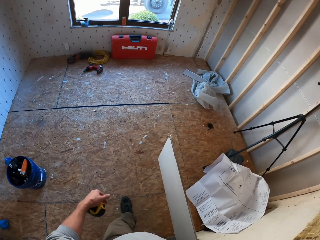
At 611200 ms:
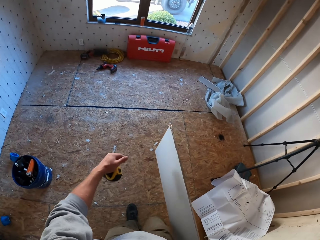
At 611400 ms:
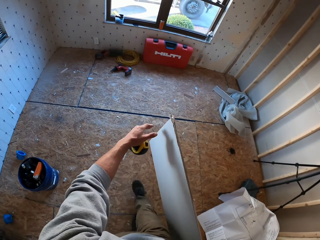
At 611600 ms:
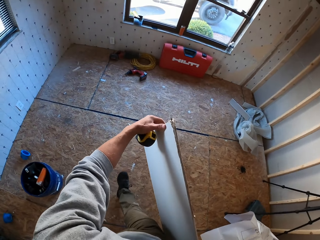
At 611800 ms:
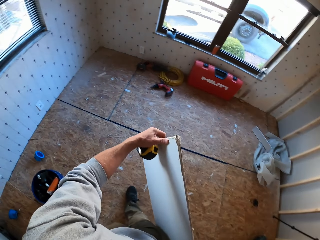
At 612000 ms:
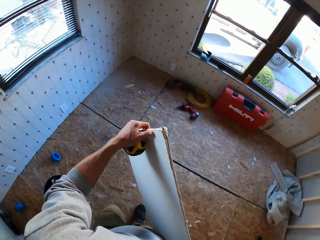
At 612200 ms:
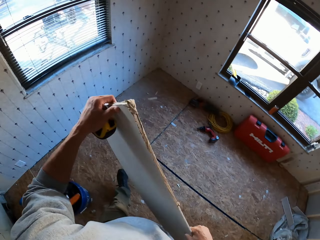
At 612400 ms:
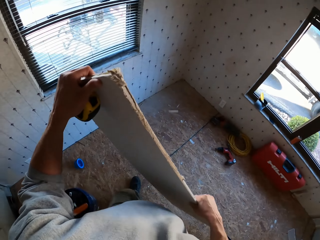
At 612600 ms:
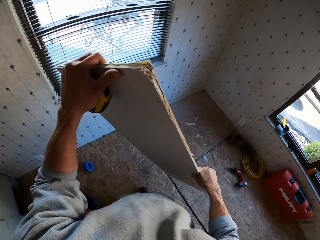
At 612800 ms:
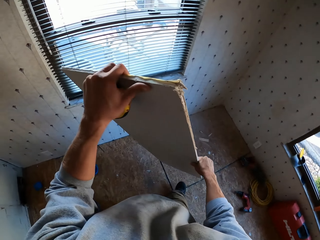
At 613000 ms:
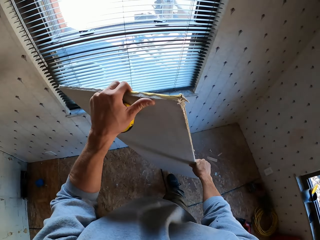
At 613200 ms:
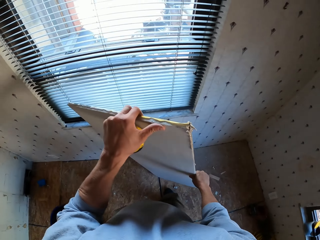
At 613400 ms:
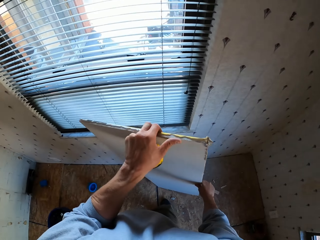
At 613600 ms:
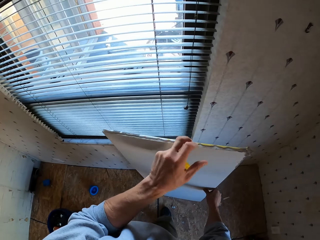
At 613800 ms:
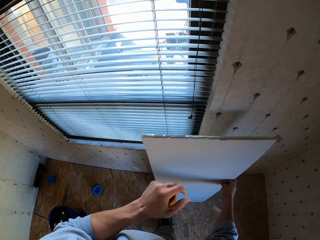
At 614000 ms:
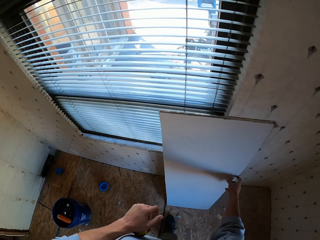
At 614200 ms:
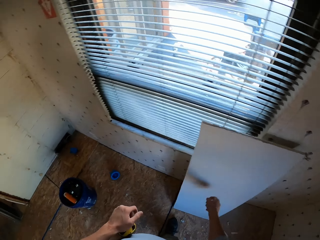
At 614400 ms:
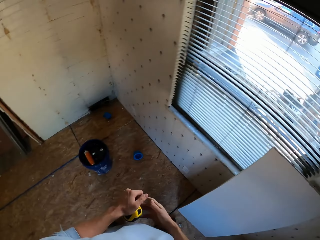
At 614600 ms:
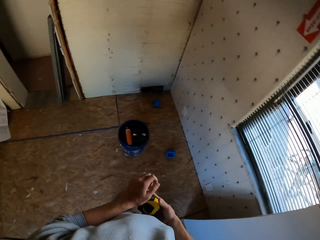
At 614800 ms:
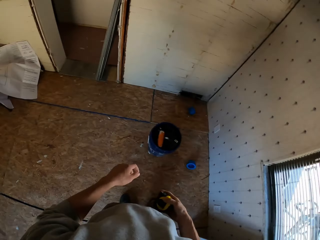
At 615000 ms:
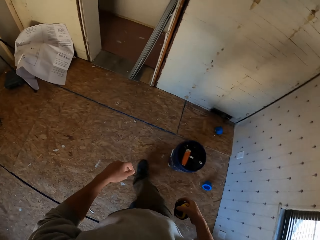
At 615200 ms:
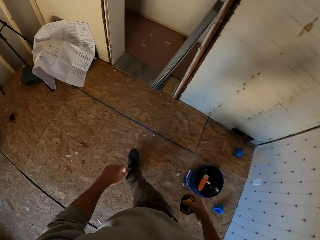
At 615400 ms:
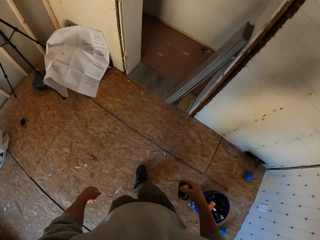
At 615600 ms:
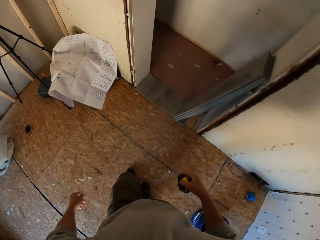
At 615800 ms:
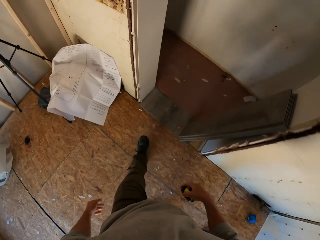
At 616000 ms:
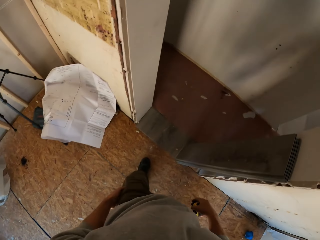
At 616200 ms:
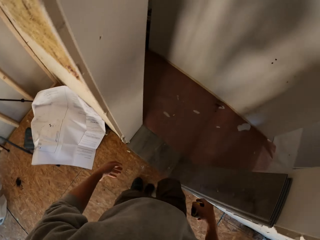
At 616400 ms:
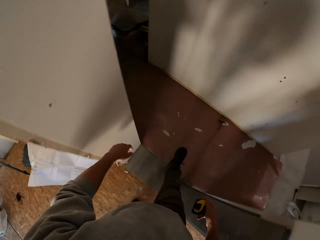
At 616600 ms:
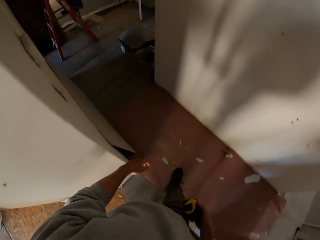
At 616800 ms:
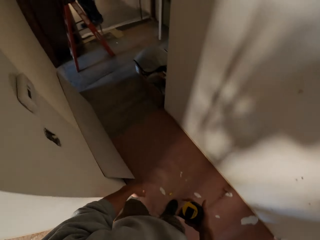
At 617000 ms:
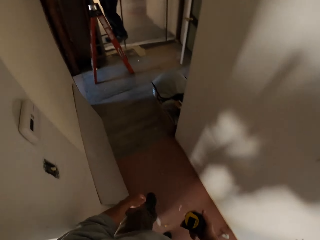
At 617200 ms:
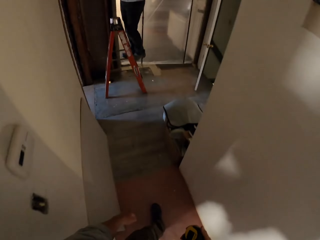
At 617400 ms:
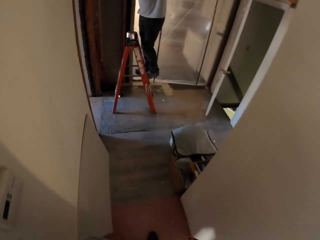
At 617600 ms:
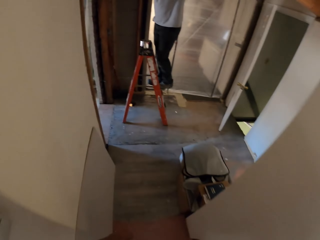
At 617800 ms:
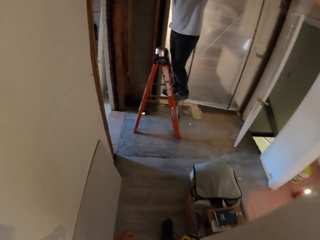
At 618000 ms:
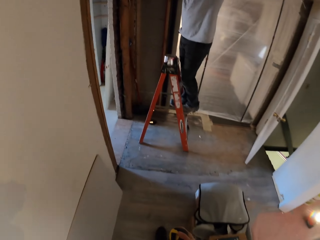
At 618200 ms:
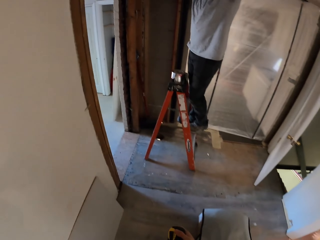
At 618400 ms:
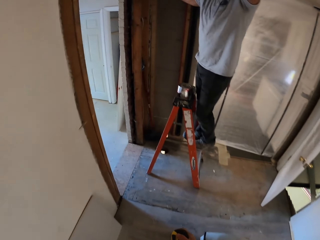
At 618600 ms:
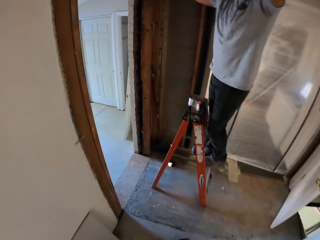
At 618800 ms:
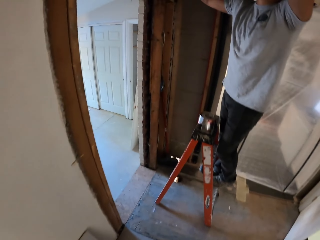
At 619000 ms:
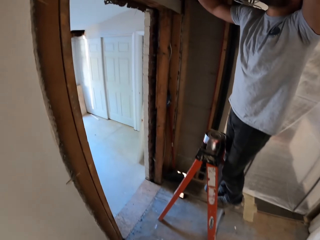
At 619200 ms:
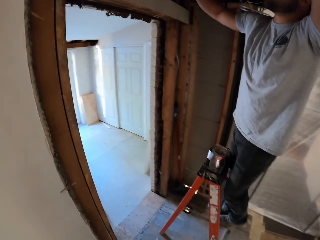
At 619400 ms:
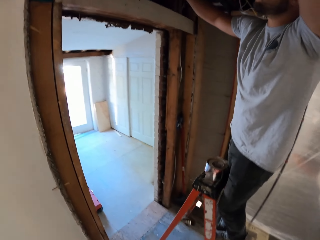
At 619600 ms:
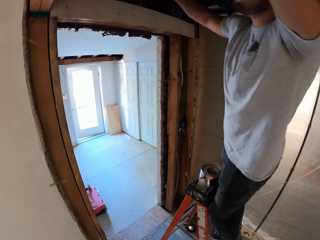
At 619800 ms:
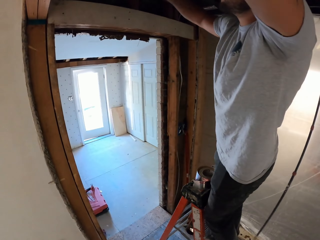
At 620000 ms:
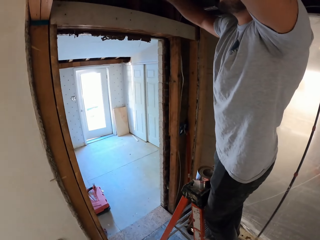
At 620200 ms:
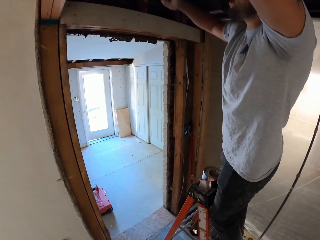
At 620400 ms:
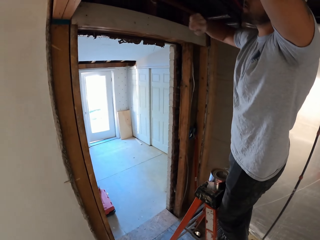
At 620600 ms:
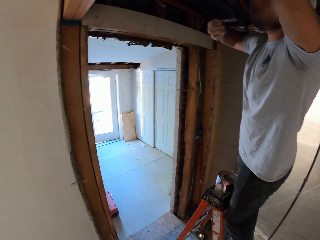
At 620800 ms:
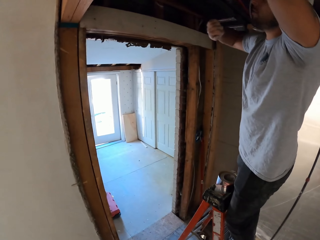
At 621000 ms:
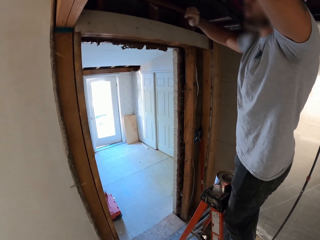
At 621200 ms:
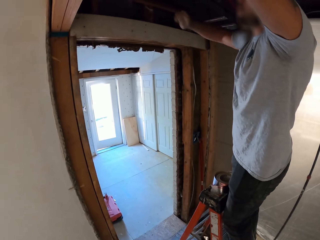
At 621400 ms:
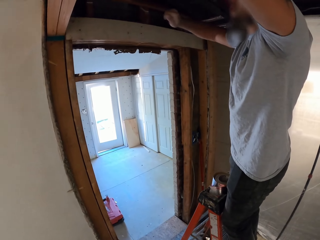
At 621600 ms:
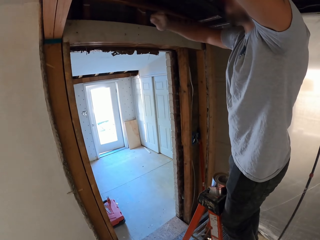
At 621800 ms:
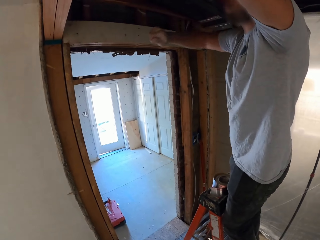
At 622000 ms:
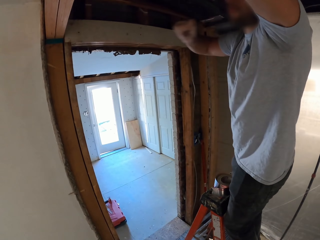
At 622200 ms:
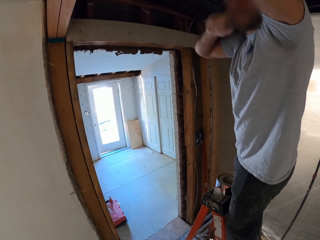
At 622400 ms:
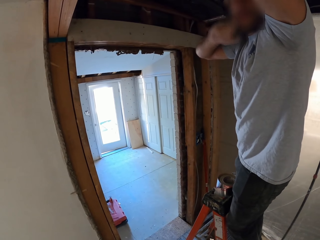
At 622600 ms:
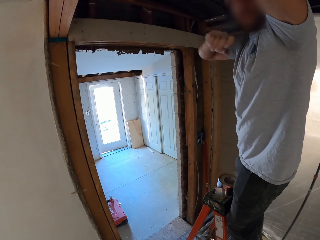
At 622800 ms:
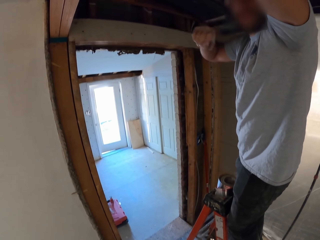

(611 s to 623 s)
The camera wearer turns to the side. They walk around and hold a board. They lean the ceiling board on the wall. They walk around the apartment and turn to the side. A man climbs a ladder. The camera wearer walks around. They stare at the man. The man climbs the ladder. The man fixes the roof.

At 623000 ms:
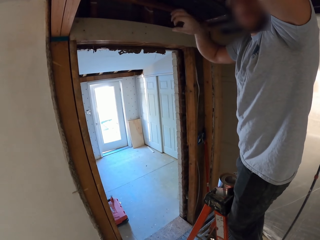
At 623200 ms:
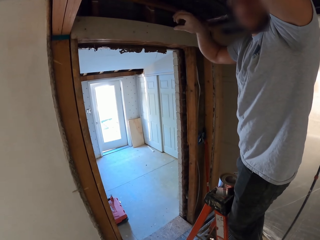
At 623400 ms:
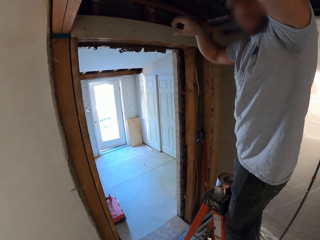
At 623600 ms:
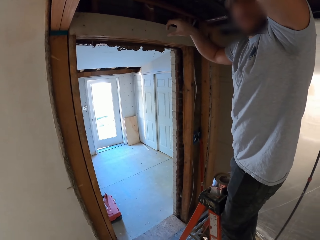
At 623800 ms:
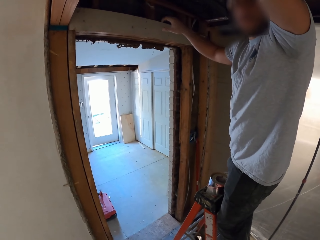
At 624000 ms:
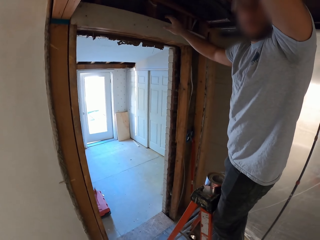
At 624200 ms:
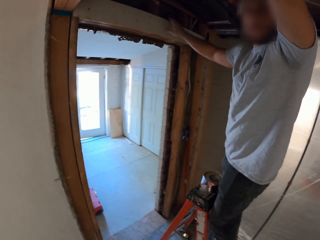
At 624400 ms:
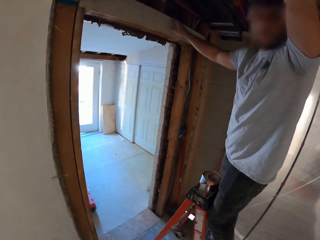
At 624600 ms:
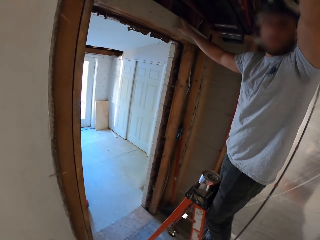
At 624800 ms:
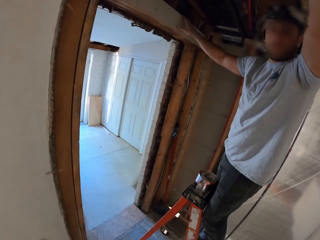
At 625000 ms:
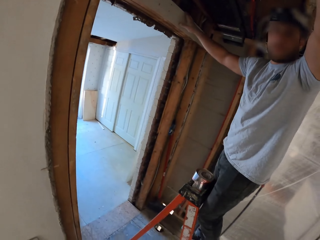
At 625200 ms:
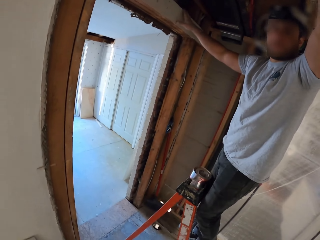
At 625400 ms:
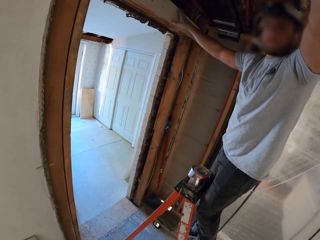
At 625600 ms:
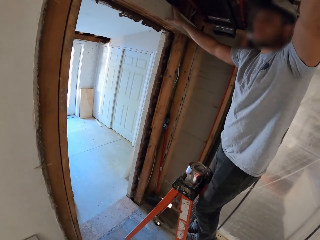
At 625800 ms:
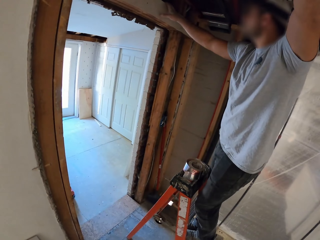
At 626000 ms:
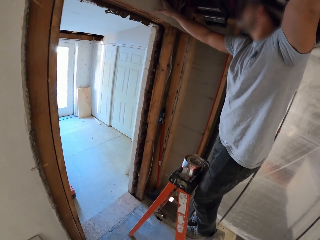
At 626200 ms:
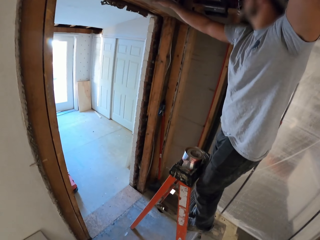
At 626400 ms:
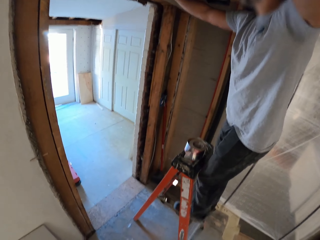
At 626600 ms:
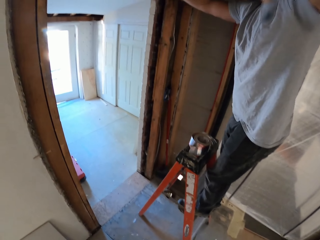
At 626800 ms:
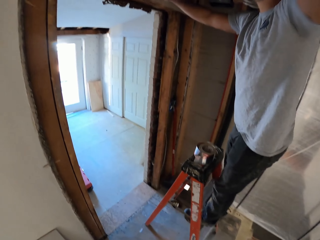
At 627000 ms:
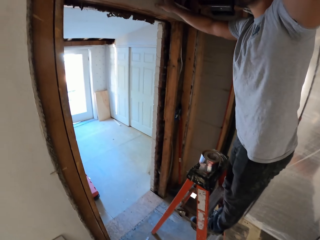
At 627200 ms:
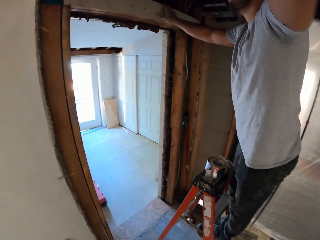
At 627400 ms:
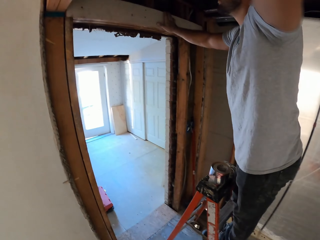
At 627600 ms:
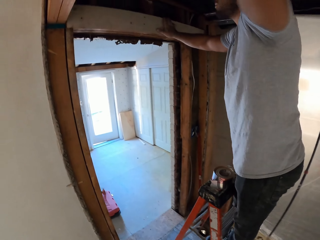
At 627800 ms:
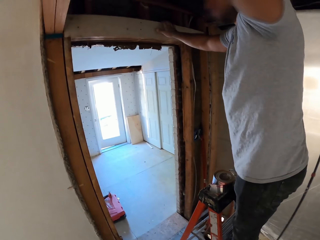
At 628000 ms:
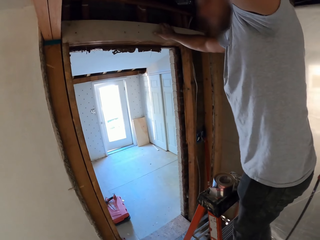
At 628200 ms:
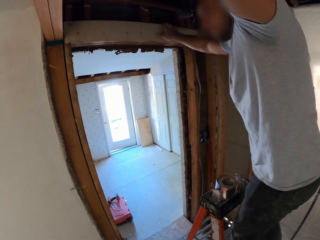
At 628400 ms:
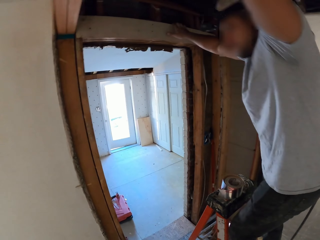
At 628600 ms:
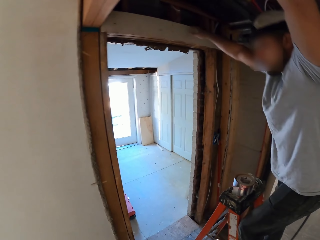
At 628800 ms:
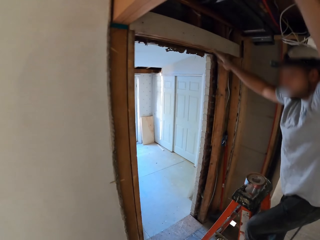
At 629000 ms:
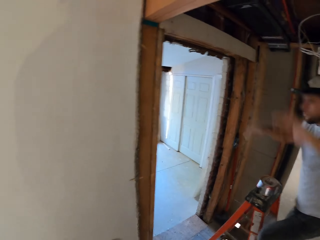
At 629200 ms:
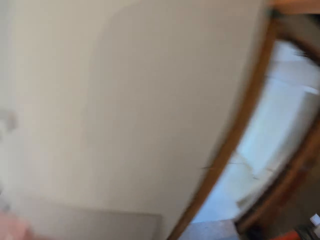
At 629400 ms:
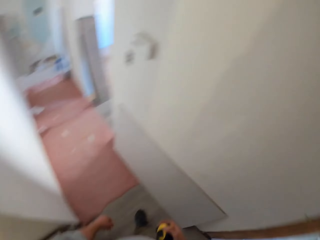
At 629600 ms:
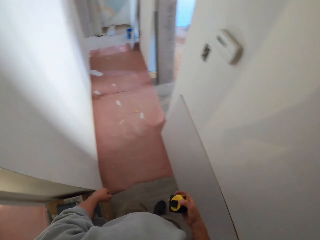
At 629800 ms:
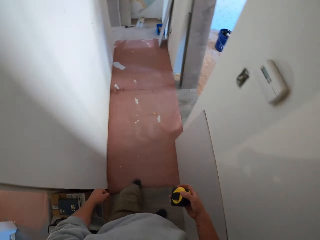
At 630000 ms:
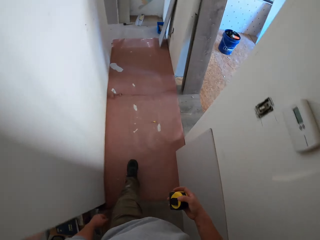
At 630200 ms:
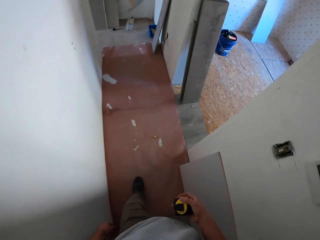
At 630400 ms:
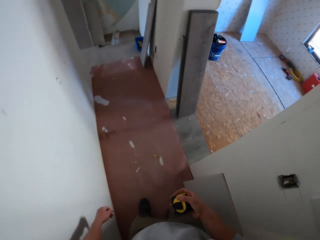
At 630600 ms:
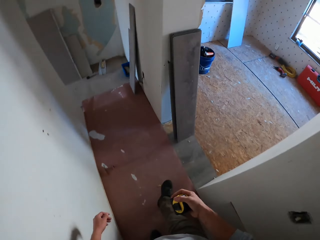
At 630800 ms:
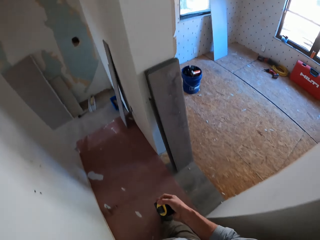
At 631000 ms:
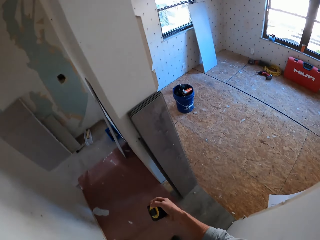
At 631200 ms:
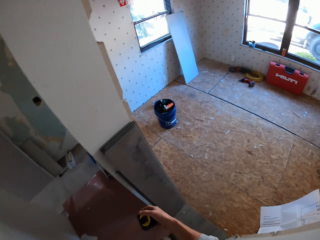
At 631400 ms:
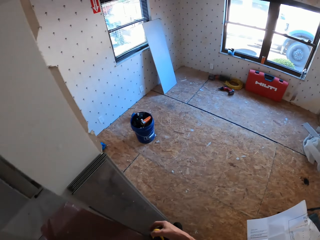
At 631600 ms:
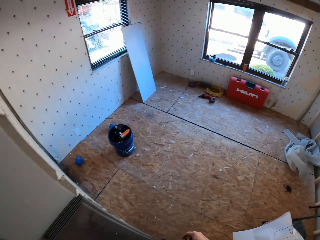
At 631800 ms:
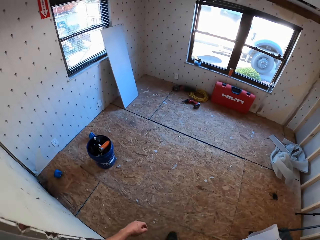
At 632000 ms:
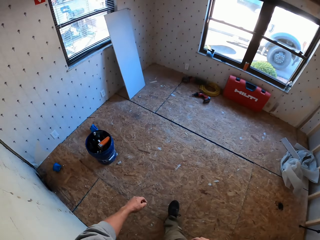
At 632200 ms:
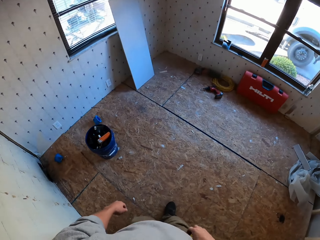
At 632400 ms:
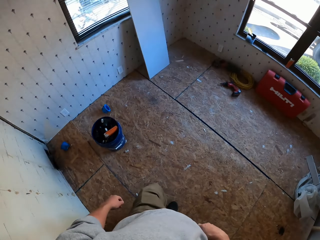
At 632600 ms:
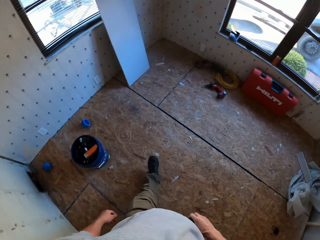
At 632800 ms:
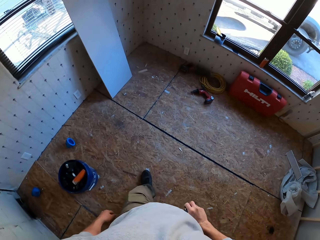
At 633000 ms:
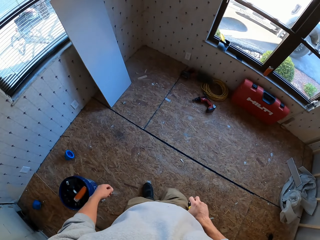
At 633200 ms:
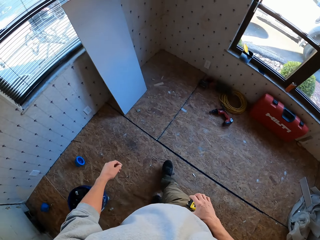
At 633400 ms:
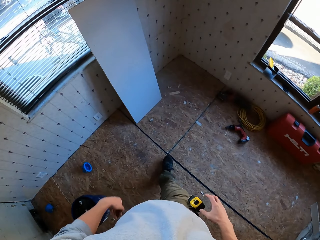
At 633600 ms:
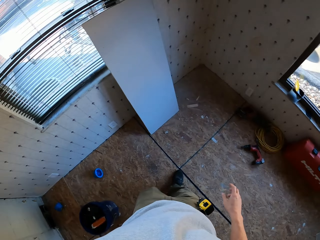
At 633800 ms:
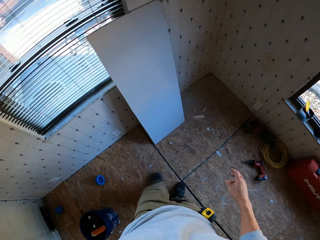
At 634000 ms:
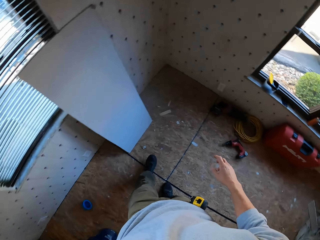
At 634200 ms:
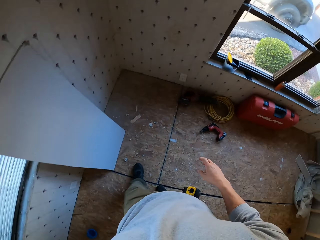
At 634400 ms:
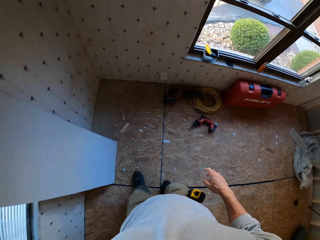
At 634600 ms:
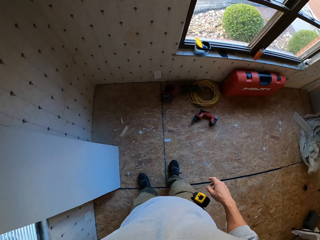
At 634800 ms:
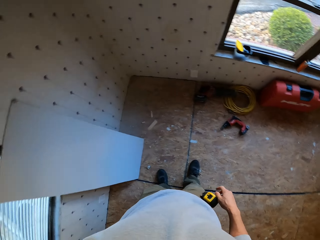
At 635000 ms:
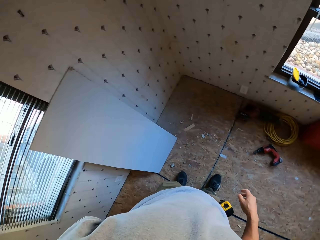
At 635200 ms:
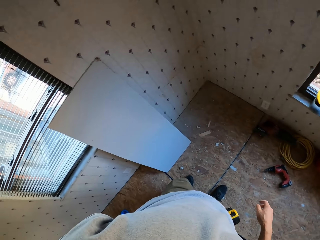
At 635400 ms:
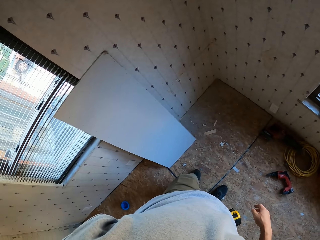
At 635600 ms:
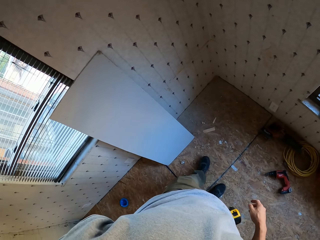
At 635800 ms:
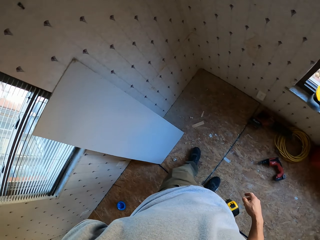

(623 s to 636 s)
The camera wearer stares at a man. They turn to the side and turn around. The man climbs down the ladder. The camera wearer walks around the apartment. They hold a tape measure, walk around, look around the apartment, and turn to the side.
